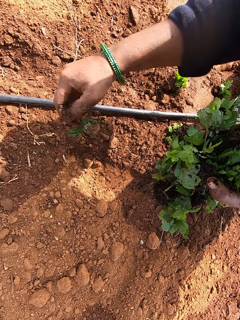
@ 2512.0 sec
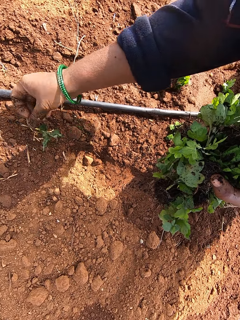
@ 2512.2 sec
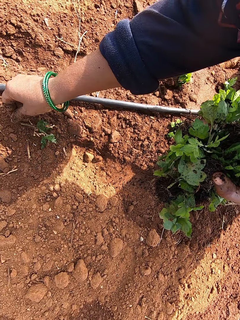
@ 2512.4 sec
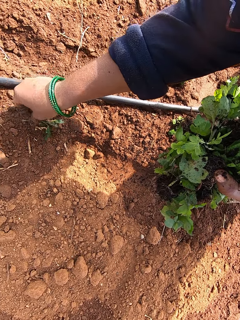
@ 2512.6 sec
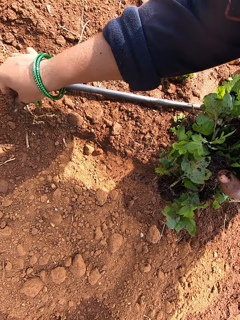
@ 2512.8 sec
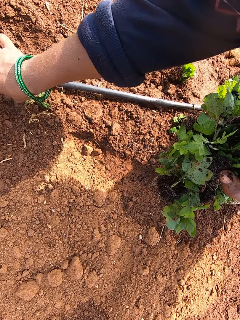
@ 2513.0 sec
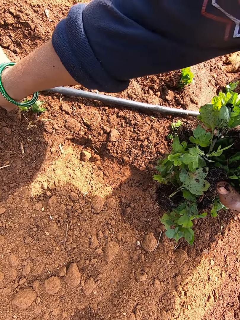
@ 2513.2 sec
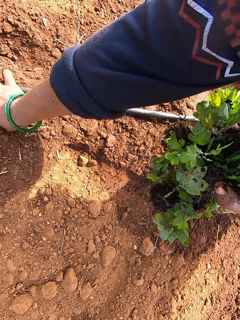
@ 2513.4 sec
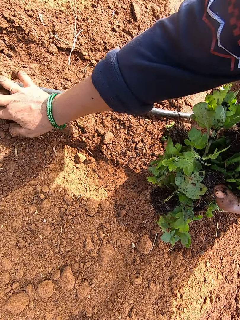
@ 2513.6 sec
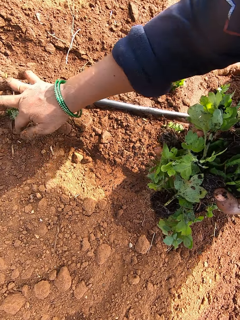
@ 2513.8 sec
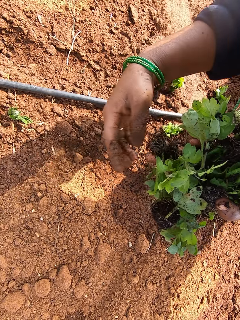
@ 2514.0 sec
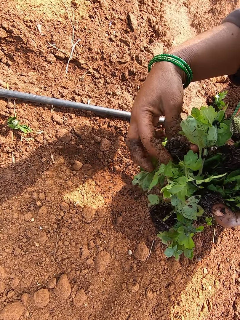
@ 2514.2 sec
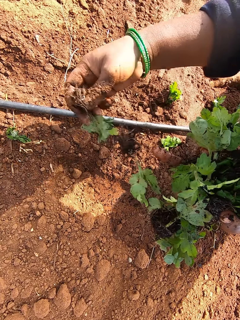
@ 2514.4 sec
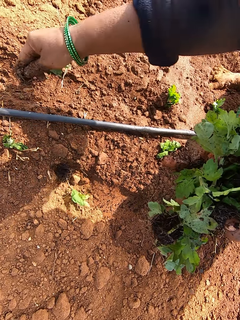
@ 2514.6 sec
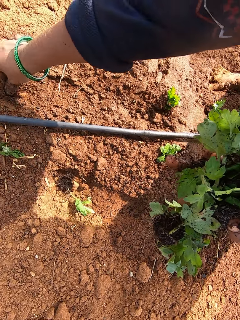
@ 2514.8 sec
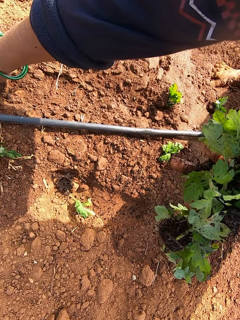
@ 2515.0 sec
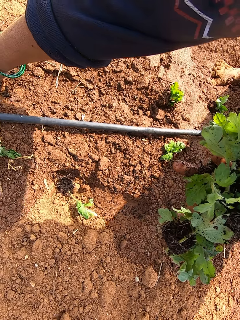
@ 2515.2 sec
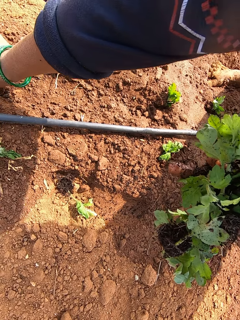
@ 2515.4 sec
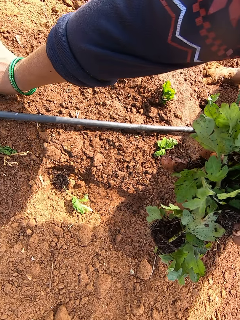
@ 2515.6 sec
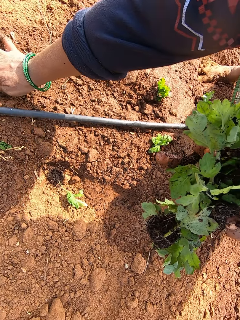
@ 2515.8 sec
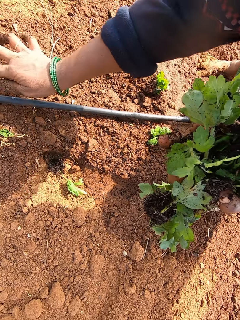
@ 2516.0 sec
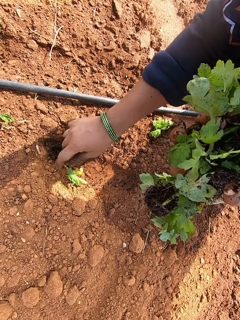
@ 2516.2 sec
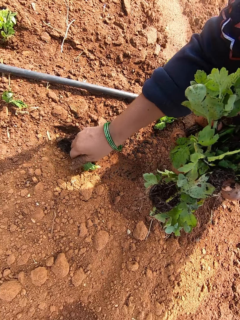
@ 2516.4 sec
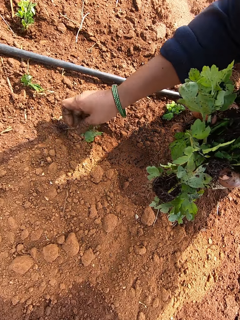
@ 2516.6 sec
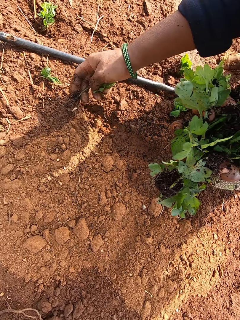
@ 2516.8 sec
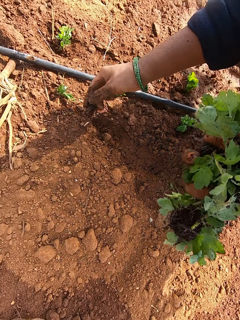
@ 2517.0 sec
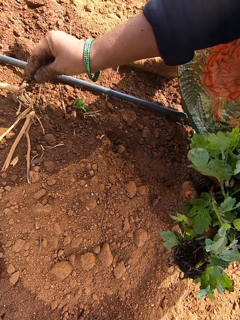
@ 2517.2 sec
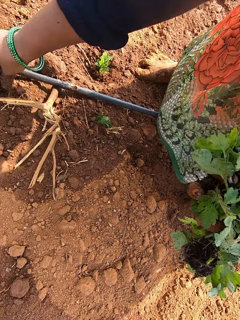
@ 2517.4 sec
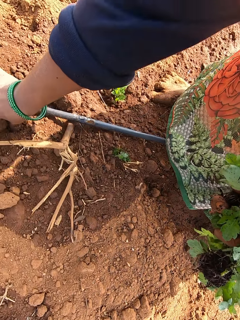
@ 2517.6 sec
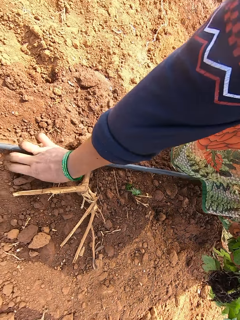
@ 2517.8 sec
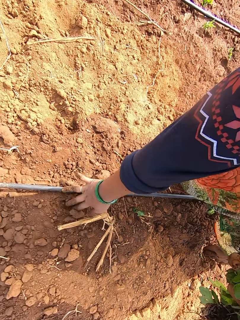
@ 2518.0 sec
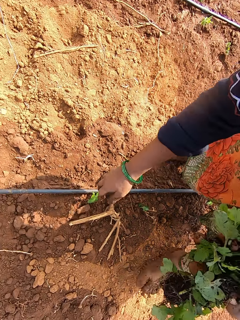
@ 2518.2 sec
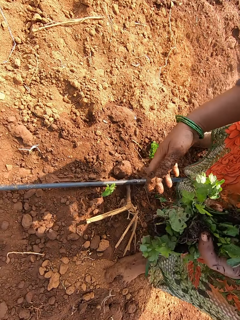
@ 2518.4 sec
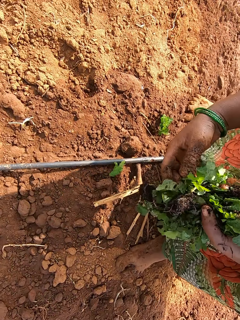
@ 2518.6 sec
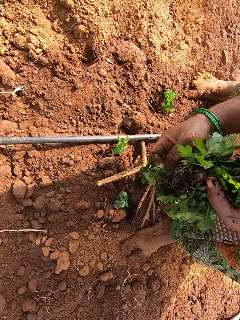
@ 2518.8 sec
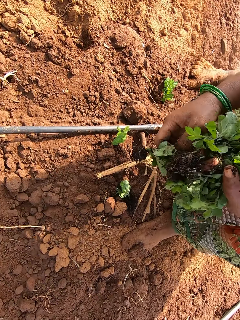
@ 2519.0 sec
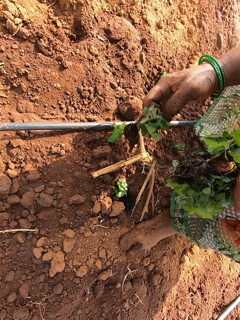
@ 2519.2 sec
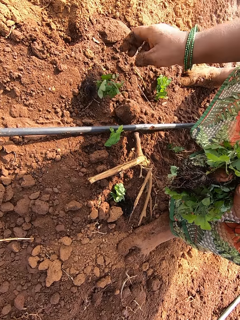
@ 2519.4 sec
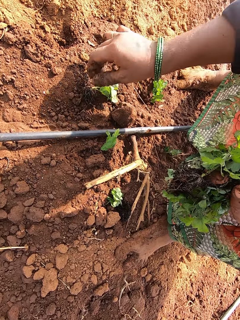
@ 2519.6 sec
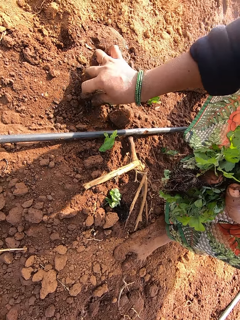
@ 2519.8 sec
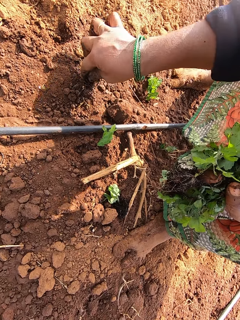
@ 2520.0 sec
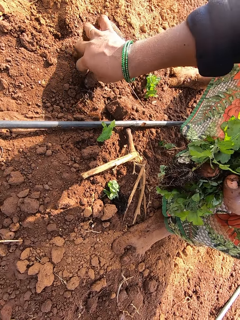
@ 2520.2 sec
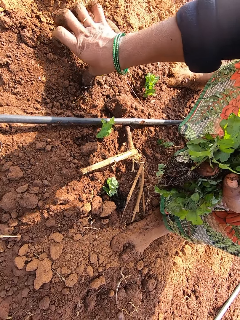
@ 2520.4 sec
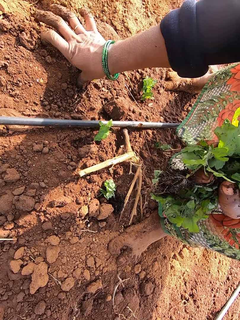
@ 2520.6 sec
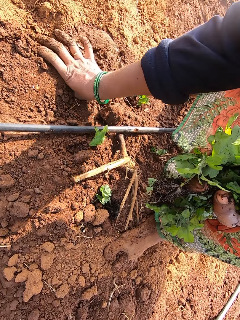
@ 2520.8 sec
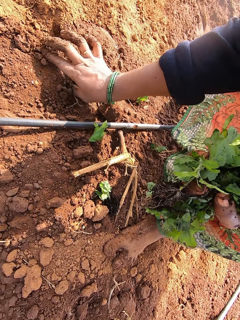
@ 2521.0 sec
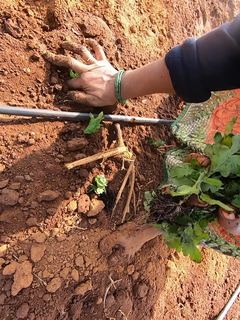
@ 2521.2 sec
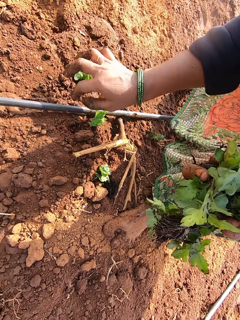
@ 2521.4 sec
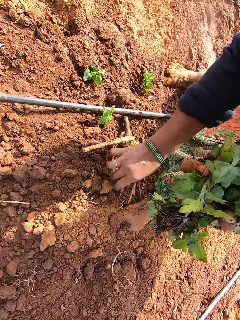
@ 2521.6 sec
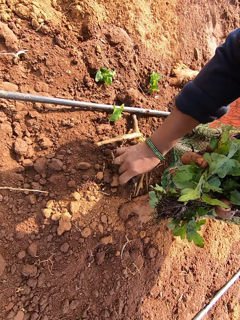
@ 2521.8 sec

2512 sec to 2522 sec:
The camera wearer removes the vegetable from her left hand with her right hand. She plants the vegetable on the ground with her right hand. She removes the vegetable from her left hand with her right hand. She plants the vegetable on the ground with her right hand. She picks the vegetable from the ground with her right hand. She plants the vegetable on the ground with her right hand. She removes the vegetable from her left hand with her right hand. She picks the vegetable from the ground with her right hand. She plants the vegetable on the ground with her right hand.

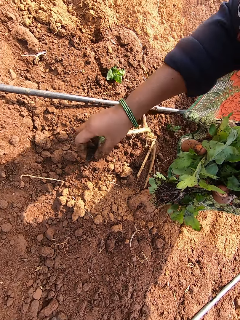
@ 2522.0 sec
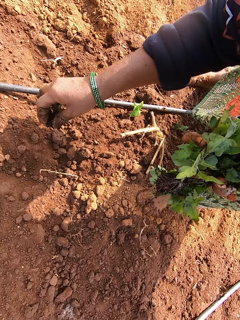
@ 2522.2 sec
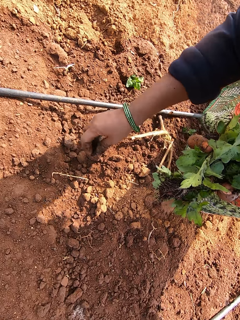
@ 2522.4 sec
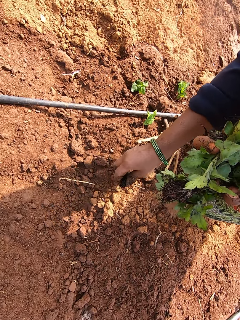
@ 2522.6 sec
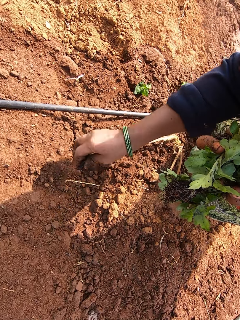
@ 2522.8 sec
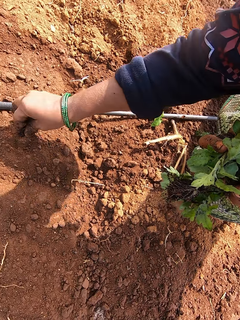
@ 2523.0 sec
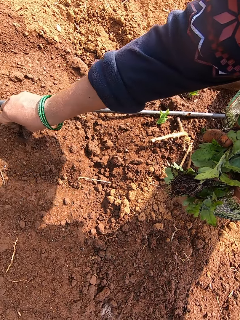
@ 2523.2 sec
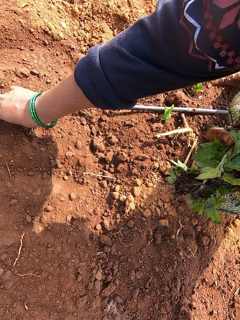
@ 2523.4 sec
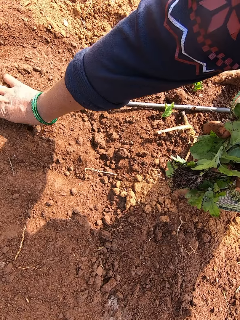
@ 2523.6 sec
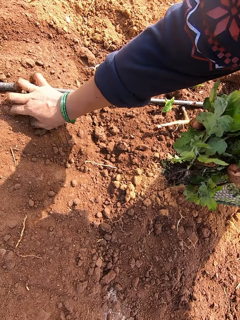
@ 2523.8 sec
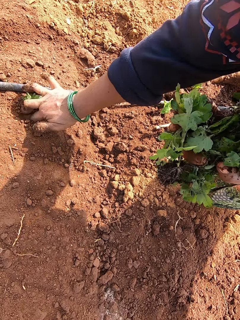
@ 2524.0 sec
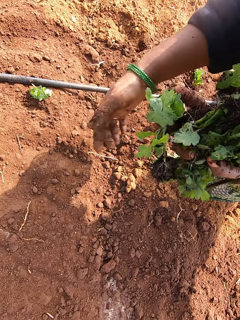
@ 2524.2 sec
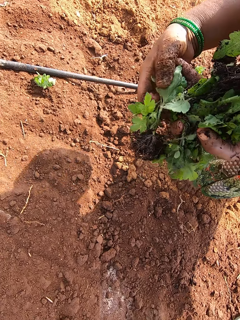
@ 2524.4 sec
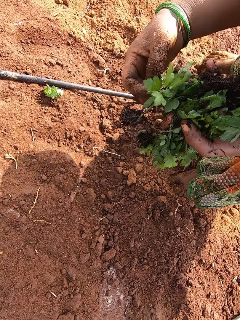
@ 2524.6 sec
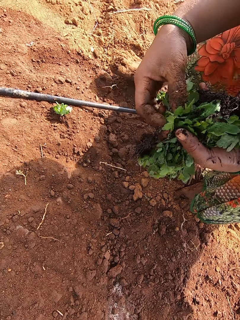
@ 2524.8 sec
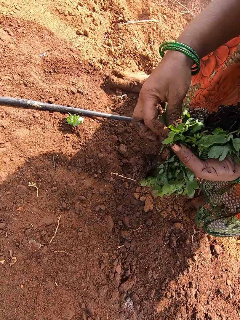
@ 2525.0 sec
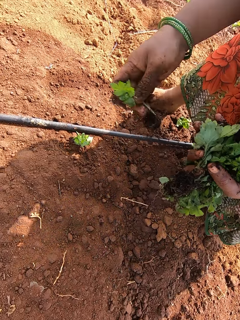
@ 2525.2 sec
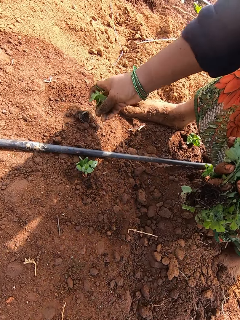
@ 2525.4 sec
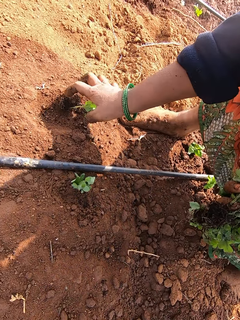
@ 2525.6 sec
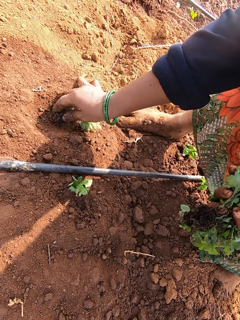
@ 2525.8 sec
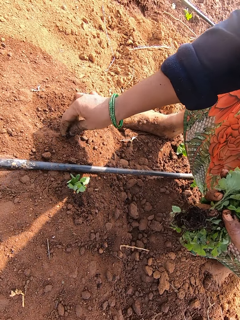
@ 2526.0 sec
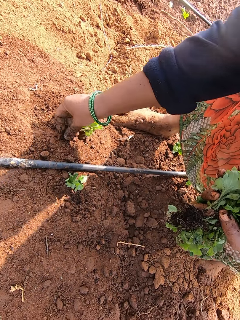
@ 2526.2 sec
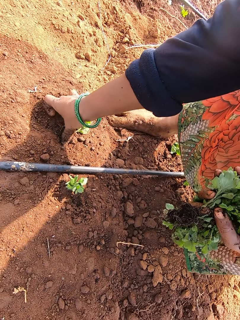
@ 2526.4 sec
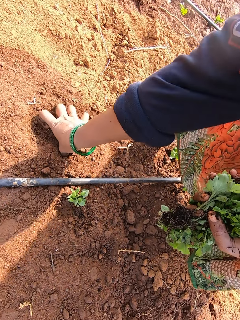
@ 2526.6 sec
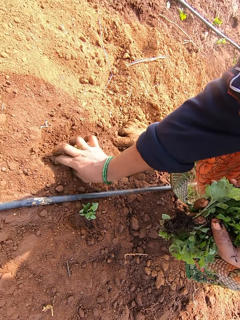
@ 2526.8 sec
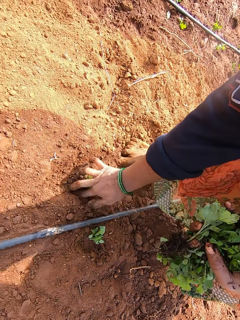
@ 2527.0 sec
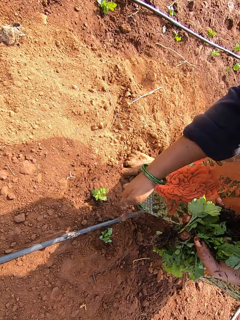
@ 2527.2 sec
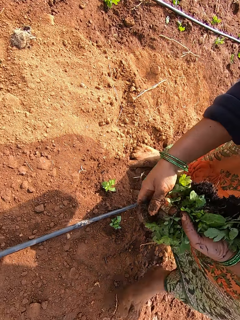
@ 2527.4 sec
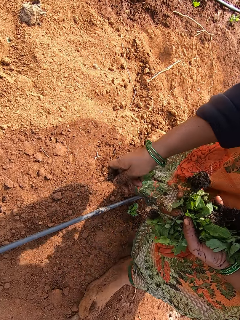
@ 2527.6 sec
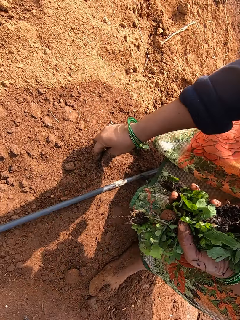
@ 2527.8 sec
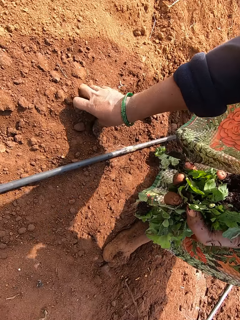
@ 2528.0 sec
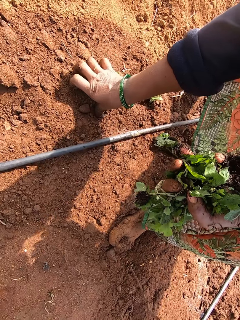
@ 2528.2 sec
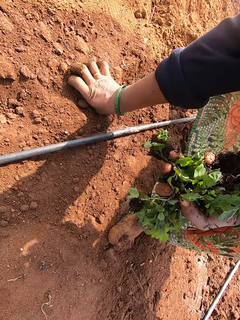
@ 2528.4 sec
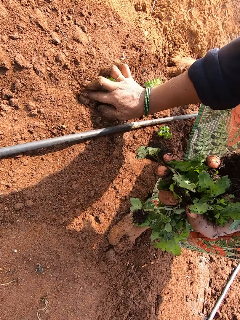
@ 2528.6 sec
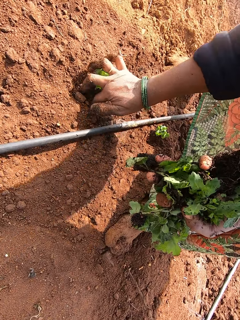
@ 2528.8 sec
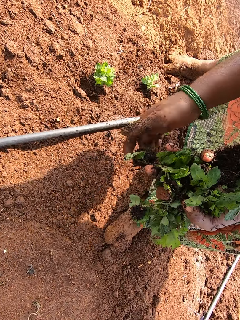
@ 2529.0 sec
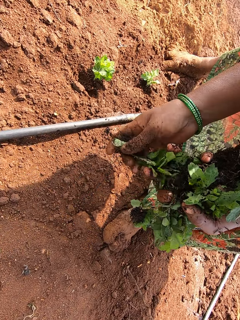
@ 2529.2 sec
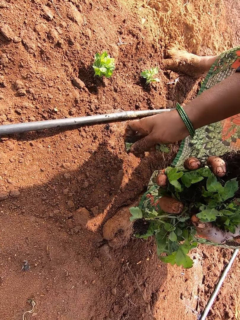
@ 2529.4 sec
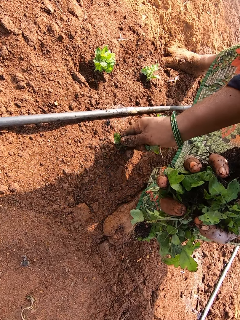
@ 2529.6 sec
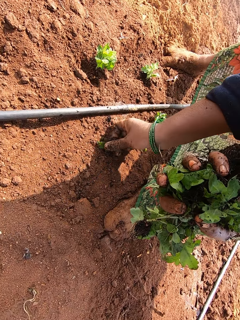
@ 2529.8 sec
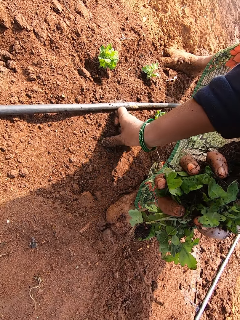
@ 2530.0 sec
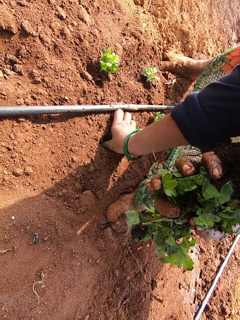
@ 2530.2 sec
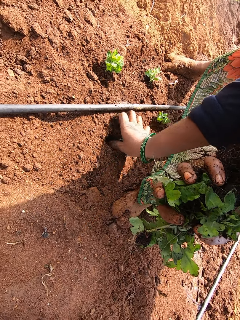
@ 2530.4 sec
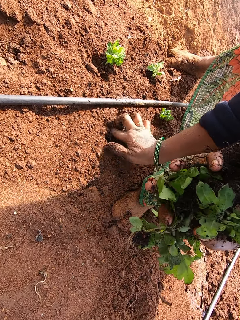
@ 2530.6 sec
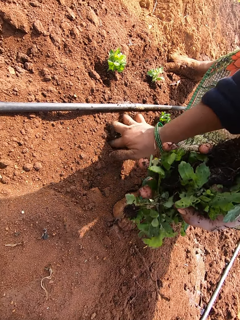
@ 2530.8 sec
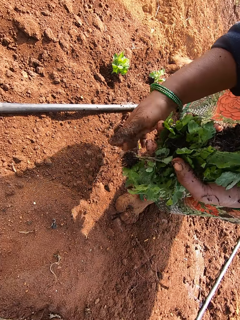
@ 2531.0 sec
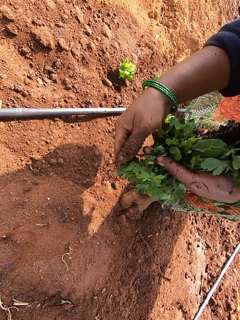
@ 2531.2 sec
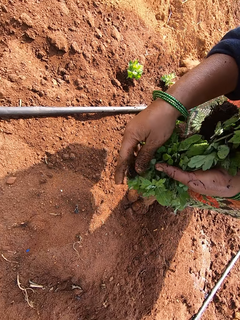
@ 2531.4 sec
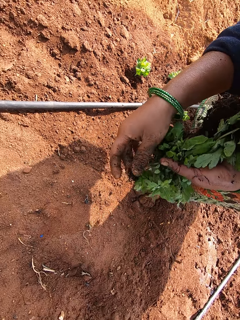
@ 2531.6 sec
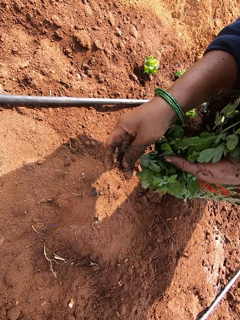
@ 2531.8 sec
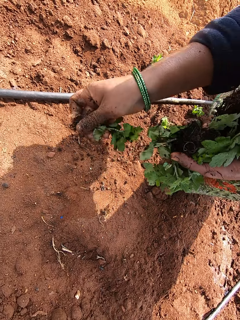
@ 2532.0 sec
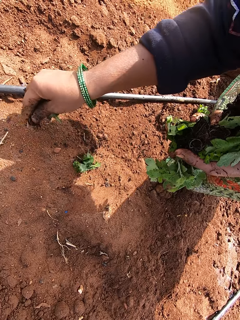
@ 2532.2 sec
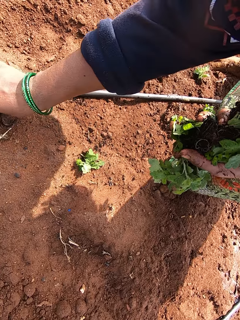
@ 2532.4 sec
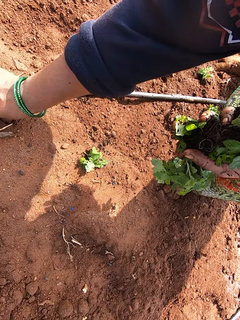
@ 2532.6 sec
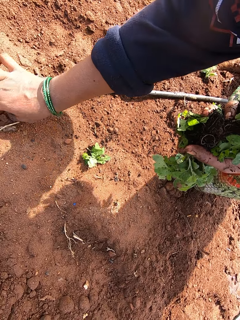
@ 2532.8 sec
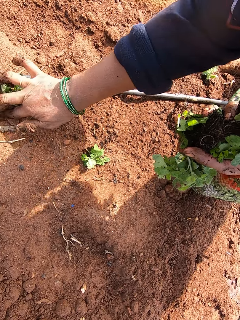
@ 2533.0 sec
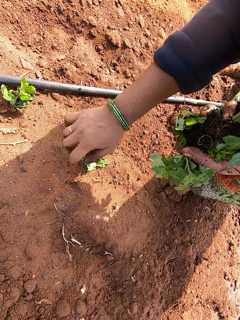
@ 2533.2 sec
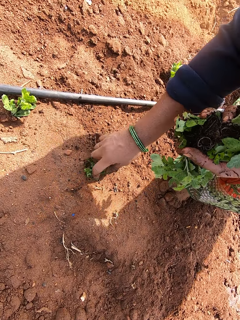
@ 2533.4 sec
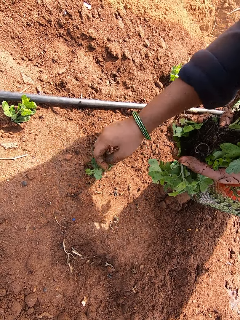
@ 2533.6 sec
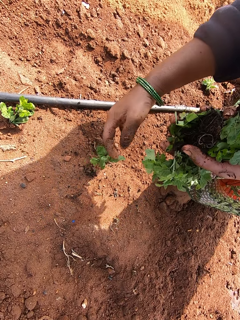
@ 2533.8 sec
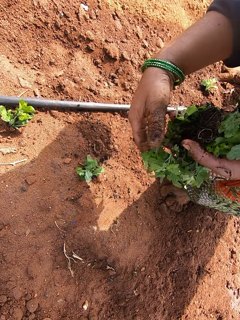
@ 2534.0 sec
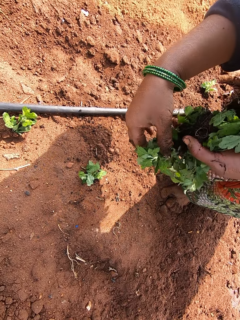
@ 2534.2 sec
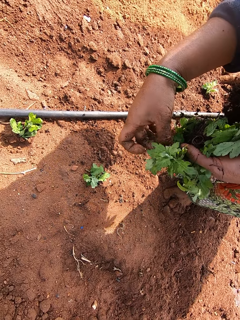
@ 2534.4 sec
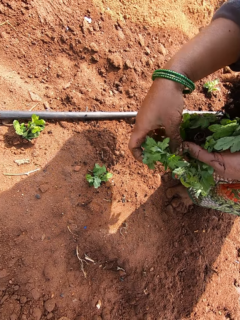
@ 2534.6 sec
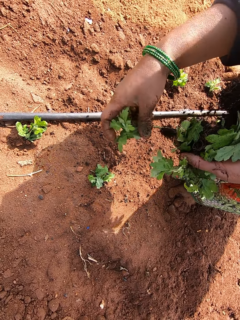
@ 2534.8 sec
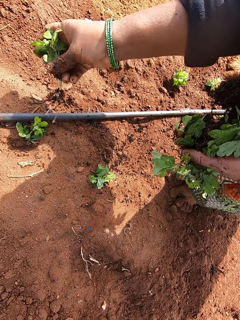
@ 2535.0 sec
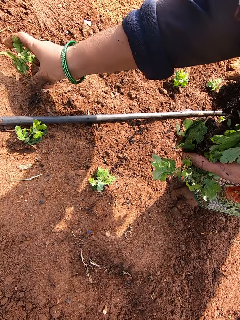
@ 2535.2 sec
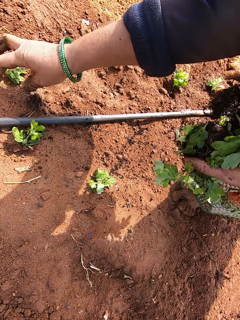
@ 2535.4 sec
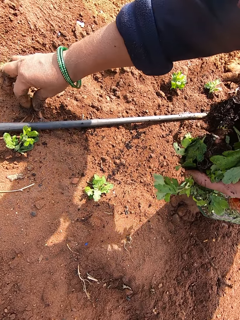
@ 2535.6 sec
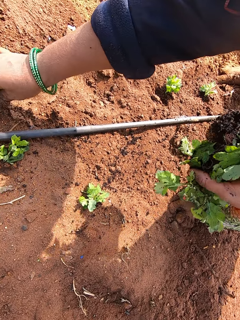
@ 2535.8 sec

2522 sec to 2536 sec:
The camera wearer picks the vegetable from the ground with her right hand. She plants the vegetable on the ground with her right hand. She removes the vegetable from her left hand with her right hand. She plants the vegetable on the ground with her right hand. She removes the vegetable from her left hand with her right hand. She plants the vegetable on the ground with her right hand. She removes the vegetable from her left hand with her right hand. She plants the vegetable on the ground with her right hand. She removes the vegetable from her left hand with her right hand. She plants the vegetable on the ground with her right hand. She touches the vegetable on the ground with her right hand. She removes the vegetable from her left hand with her right hand. She plants the vegetable on the ground with her right hand.
